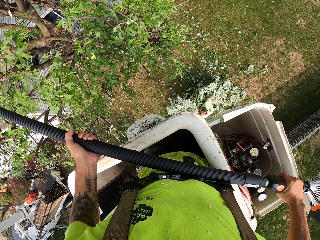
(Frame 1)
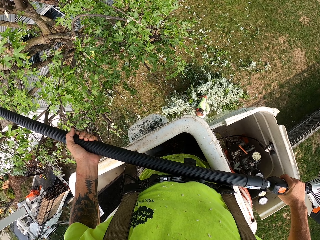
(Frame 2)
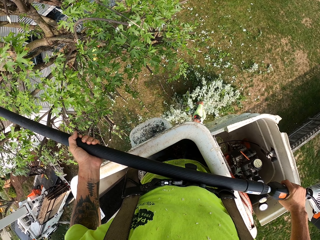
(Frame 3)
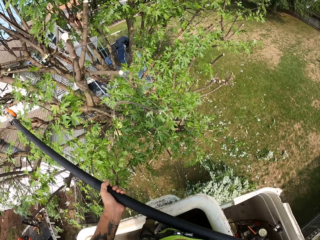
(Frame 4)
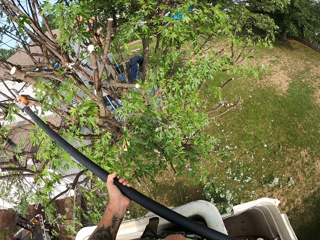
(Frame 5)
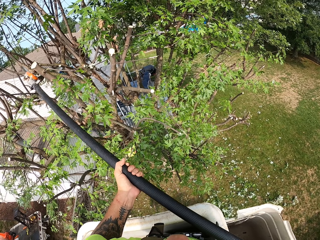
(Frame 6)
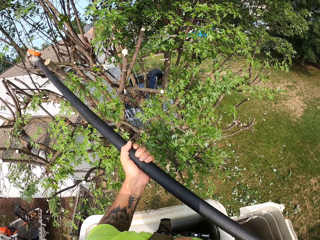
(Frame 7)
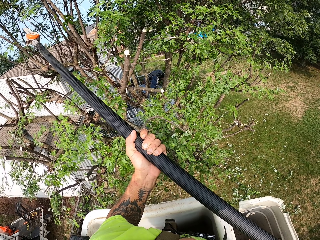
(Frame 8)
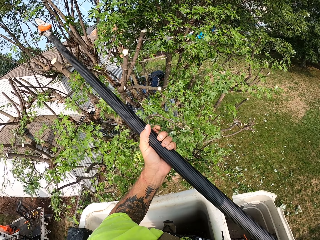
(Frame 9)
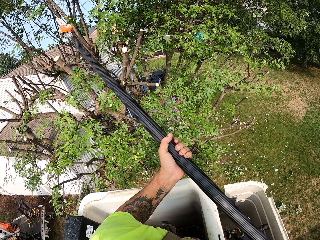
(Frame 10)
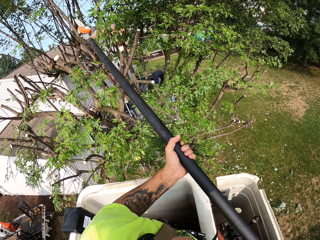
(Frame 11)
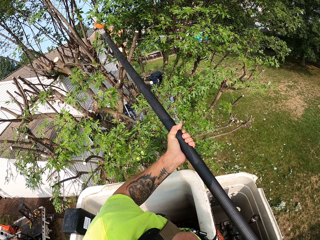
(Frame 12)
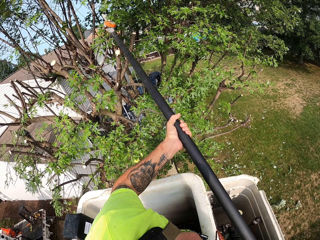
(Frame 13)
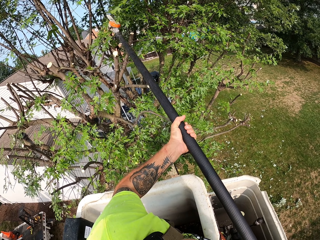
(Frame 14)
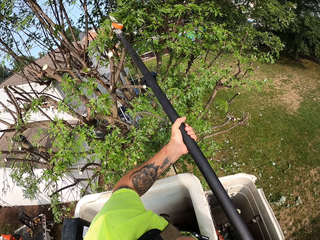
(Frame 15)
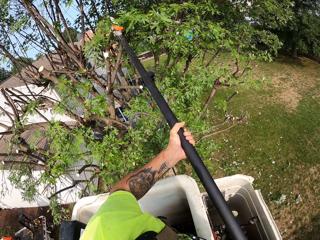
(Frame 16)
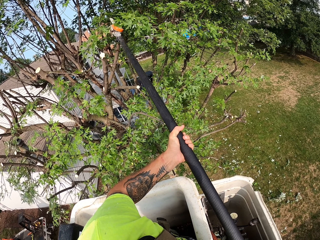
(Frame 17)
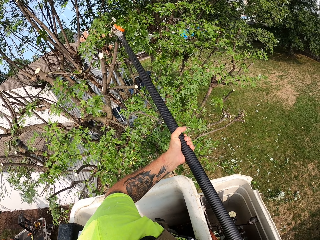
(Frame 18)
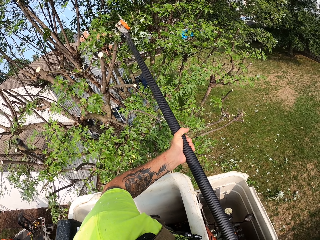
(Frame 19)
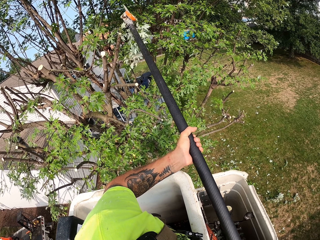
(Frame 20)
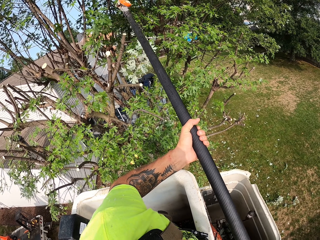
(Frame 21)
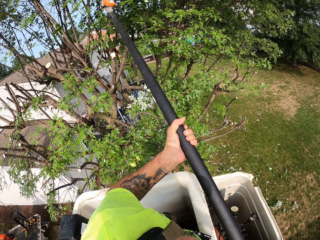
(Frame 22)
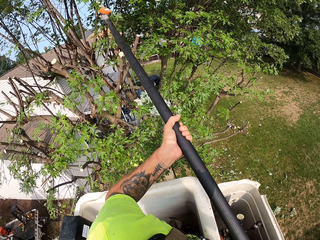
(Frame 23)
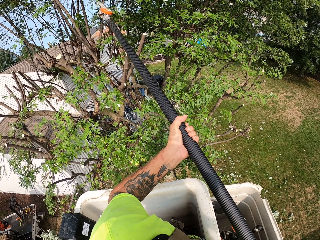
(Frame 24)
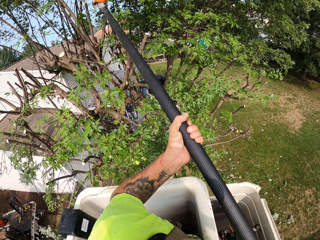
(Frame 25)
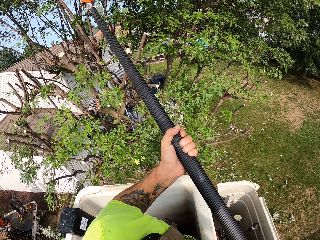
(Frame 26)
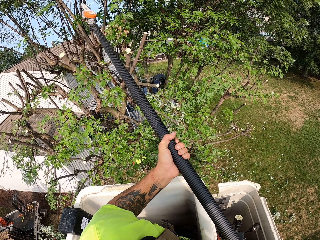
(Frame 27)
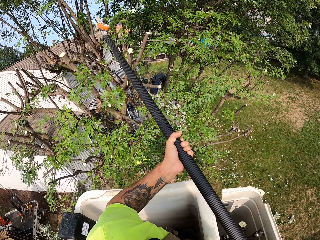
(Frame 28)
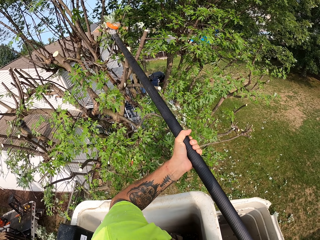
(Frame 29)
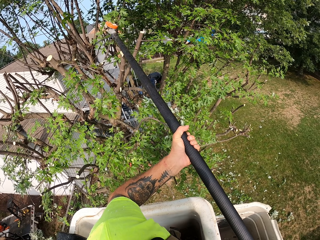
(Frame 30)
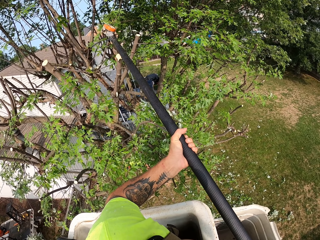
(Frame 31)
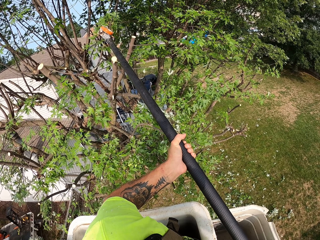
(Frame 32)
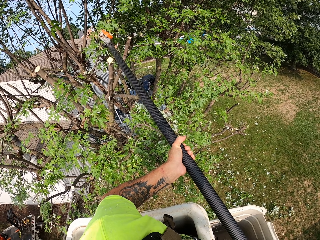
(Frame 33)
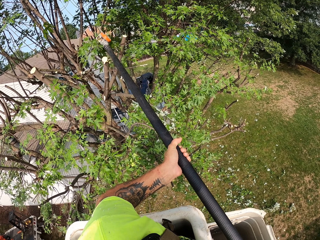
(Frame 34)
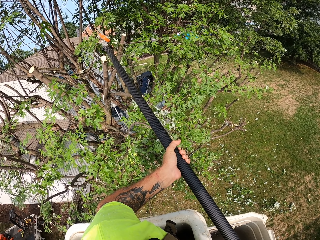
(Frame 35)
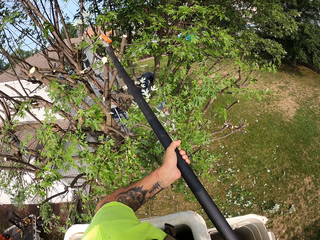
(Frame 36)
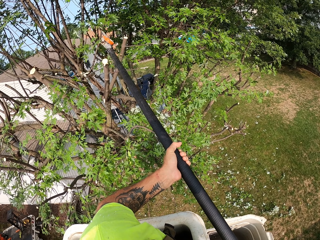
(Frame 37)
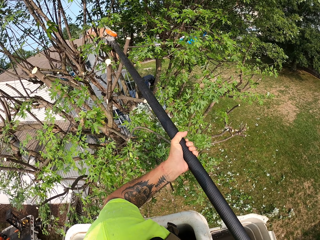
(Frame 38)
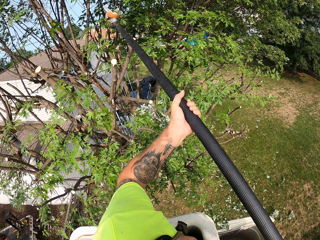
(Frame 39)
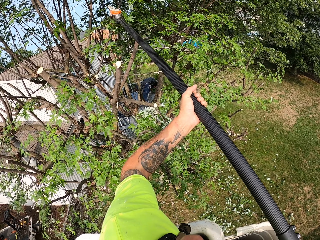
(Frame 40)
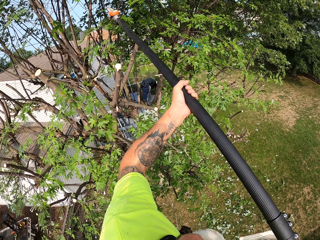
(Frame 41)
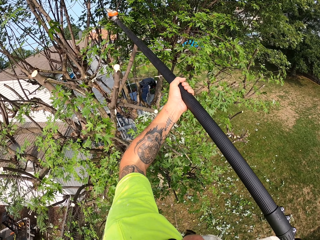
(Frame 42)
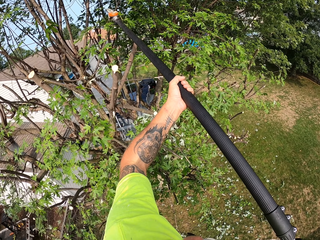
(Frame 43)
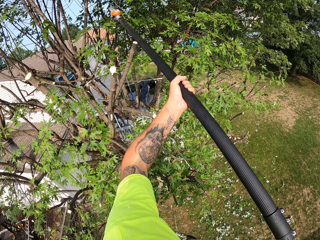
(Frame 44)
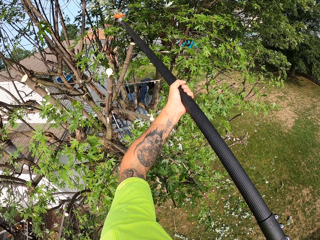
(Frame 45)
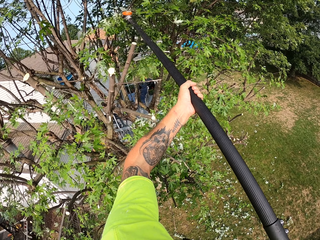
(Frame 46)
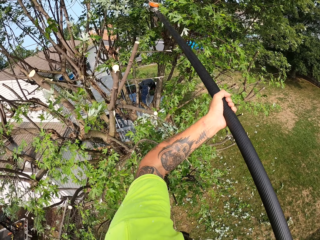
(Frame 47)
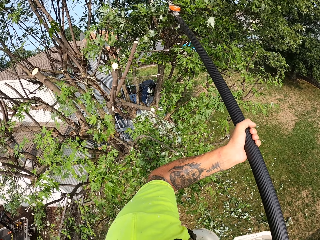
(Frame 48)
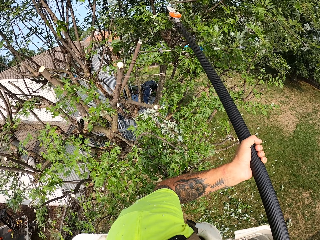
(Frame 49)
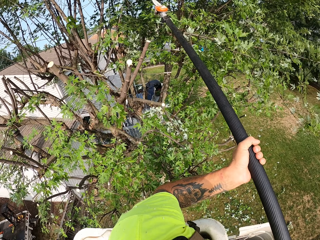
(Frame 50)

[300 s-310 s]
The camera wearer cuts the branches.

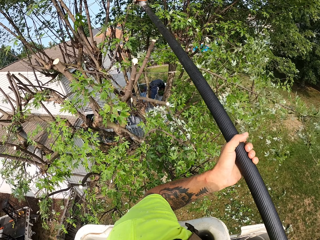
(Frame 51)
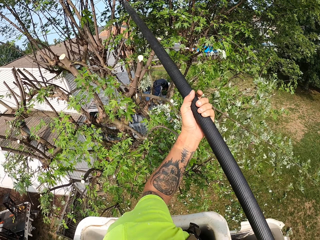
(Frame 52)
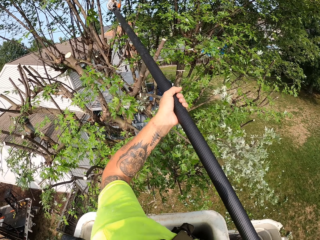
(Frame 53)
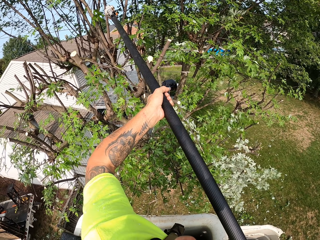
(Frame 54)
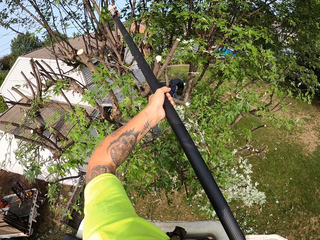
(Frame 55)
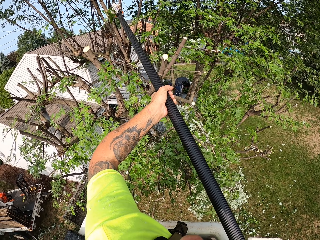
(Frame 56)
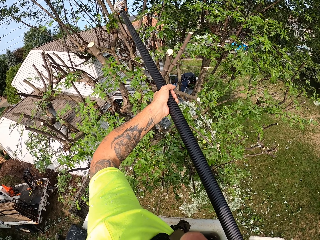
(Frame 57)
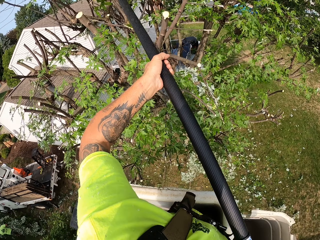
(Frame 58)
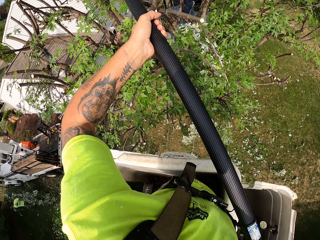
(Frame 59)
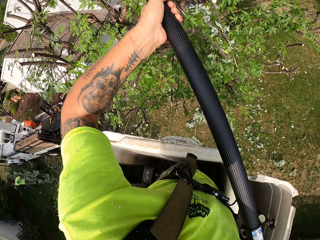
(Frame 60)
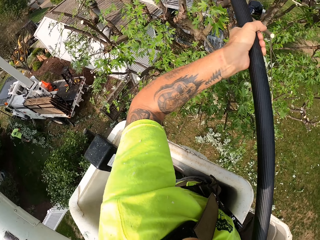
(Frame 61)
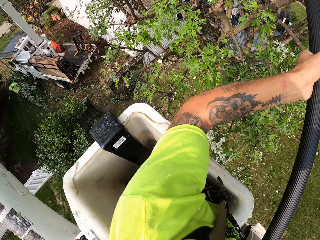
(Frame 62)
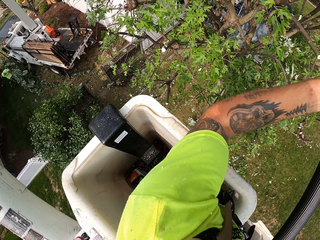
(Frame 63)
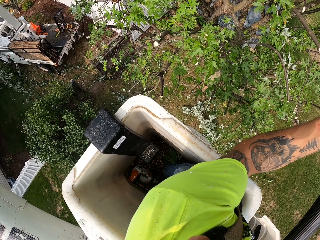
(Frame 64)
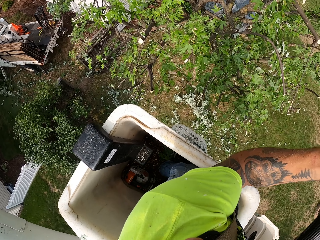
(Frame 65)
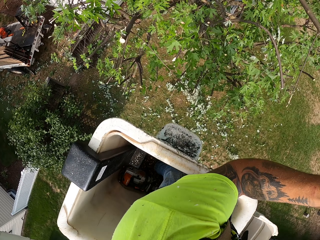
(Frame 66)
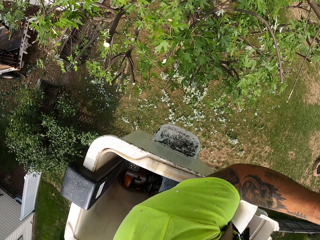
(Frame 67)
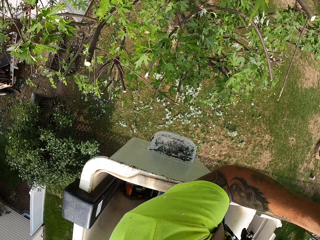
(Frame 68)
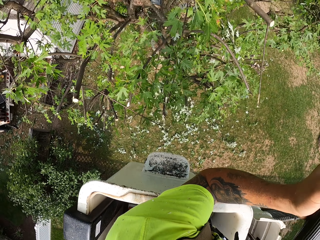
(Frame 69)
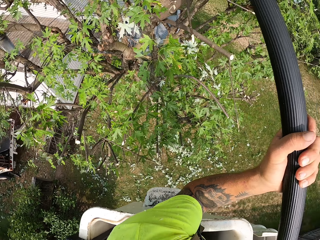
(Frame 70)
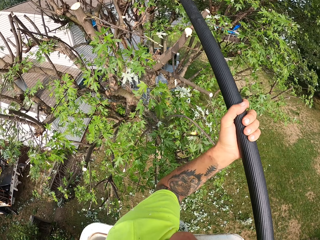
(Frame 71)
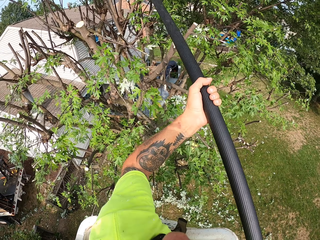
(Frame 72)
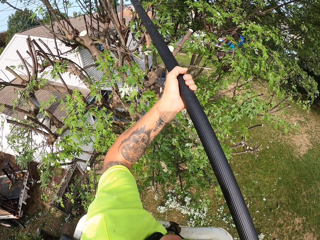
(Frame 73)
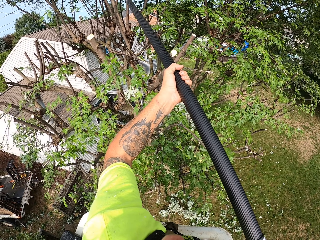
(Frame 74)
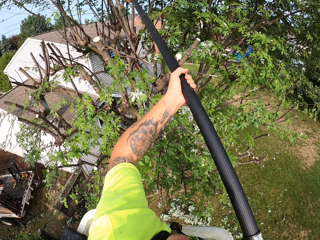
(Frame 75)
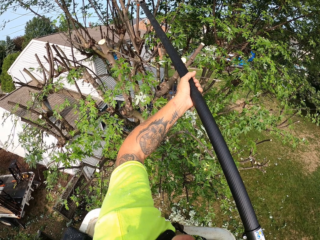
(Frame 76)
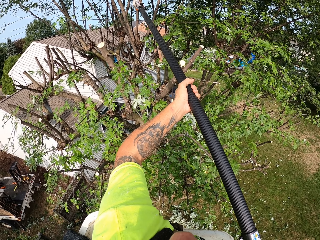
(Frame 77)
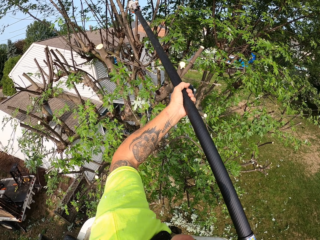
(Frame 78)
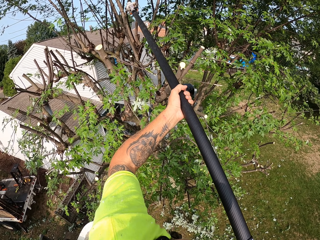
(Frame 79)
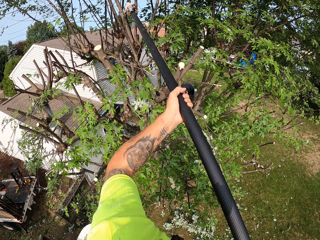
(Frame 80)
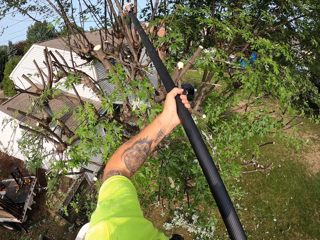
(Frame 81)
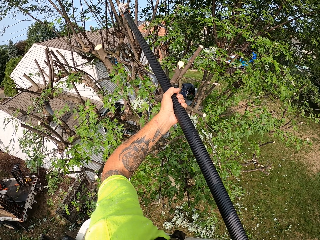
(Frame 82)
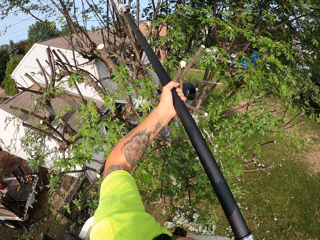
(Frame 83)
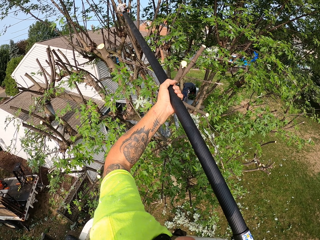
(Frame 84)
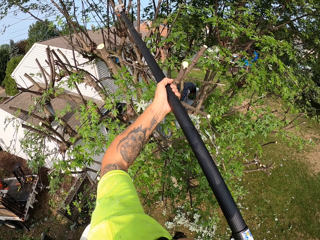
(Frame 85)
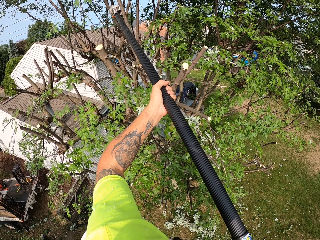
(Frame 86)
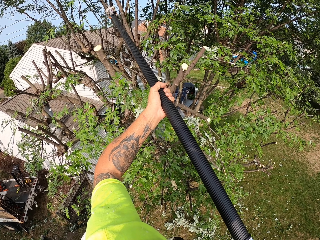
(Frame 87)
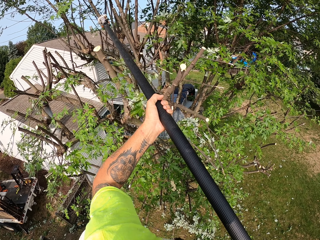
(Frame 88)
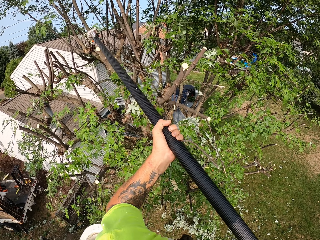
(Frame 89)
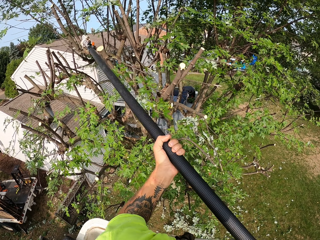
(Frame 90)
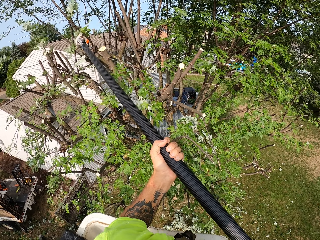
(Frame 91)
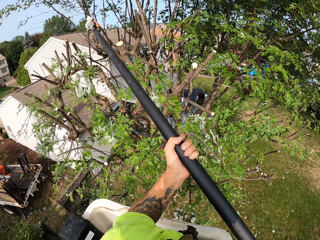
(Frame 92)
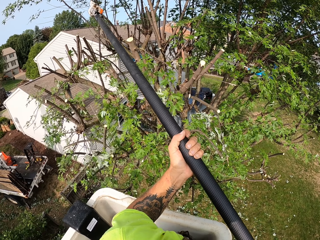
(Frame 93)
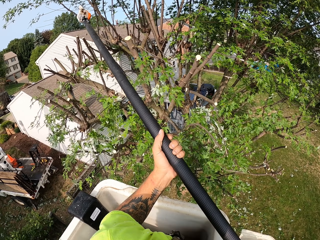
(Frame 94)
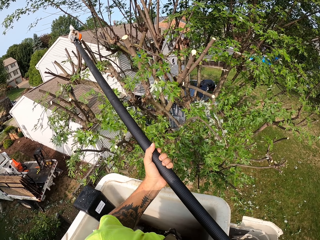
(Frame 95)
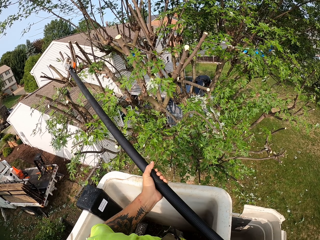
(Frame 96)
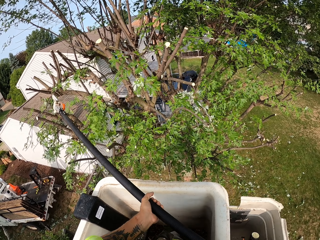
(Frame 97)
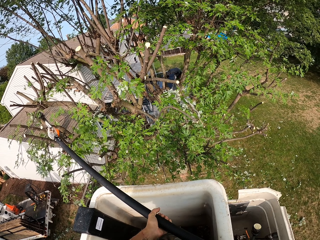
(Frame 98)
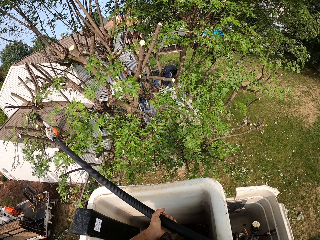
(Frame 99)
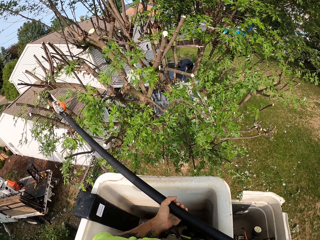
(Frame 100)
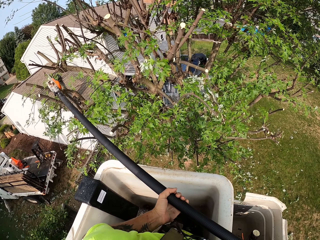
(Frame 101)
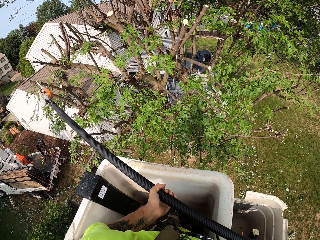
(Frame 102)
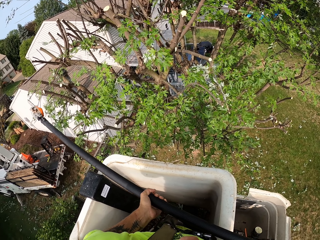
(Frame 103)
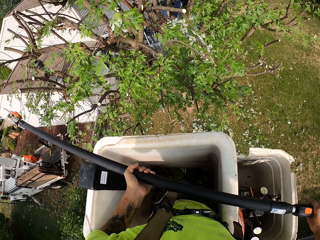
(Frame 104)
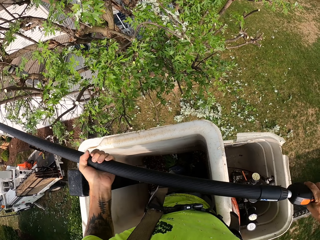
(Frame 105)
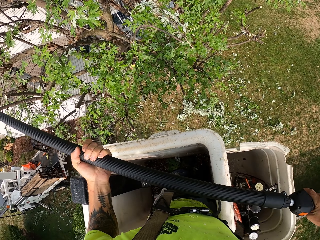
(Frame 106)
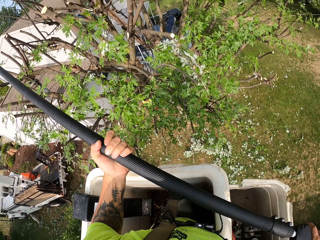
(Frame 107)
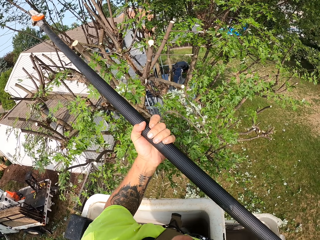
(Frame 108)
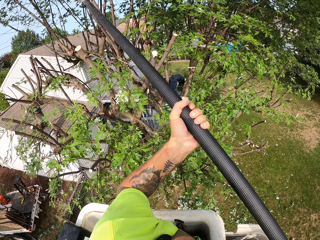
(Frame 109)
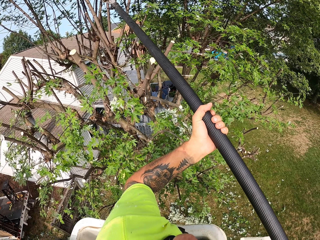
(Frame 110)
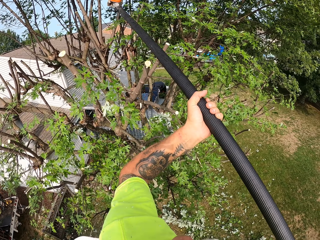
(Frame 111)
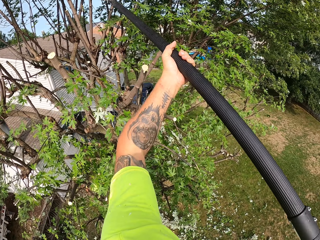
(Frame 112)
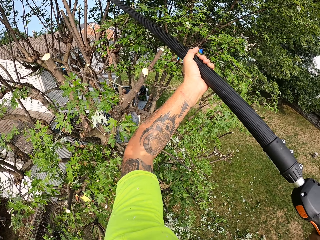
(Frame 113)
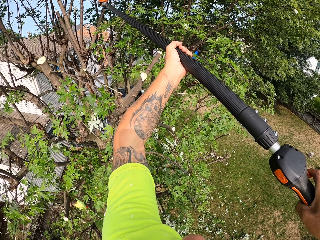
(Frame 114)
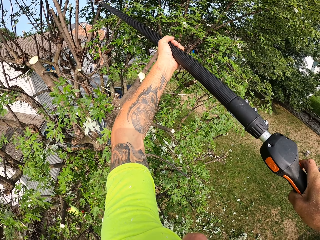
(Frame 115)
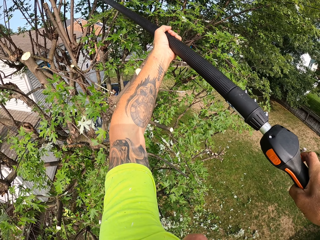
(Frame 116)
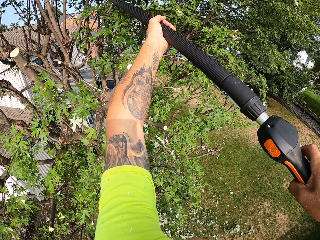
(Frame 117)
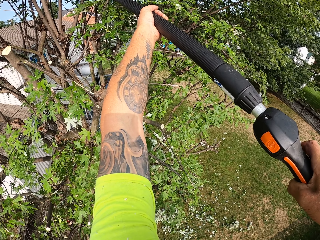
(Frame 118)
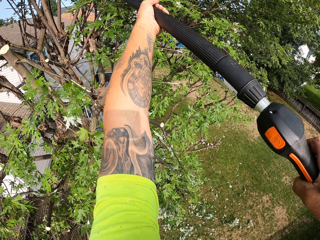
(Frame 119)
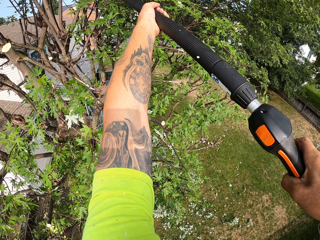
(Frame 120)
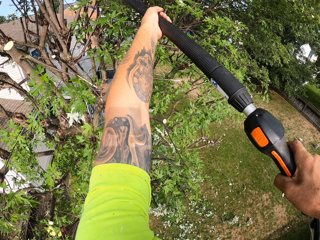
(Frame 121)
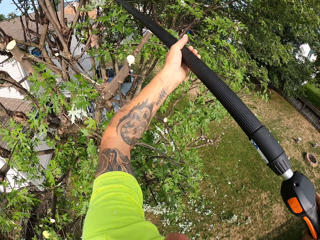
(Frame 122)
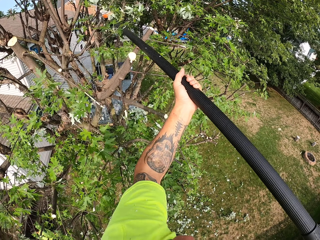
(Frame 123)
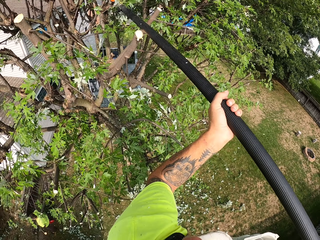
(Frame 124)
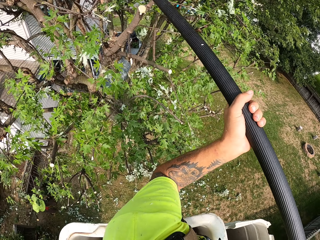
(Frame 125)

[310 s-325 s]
The camera wearer looks around. They cut the branches.
